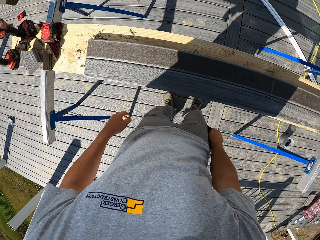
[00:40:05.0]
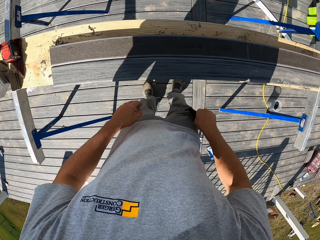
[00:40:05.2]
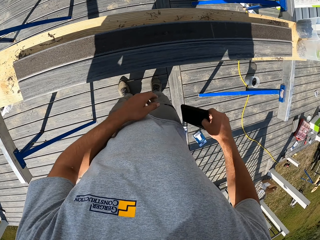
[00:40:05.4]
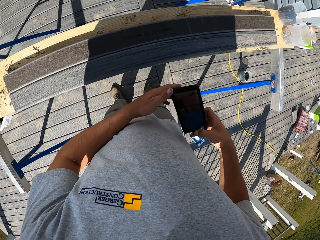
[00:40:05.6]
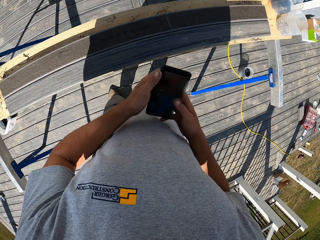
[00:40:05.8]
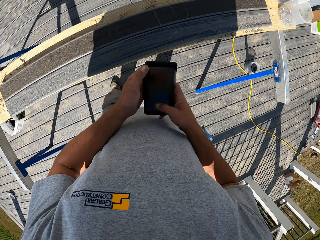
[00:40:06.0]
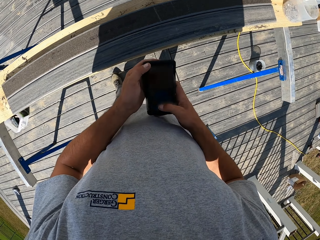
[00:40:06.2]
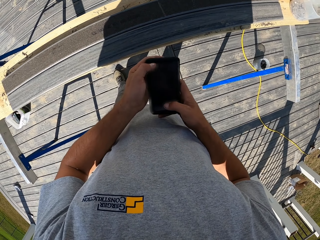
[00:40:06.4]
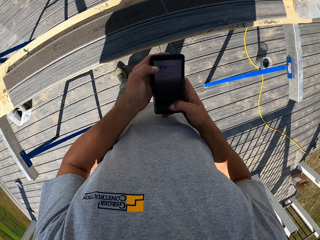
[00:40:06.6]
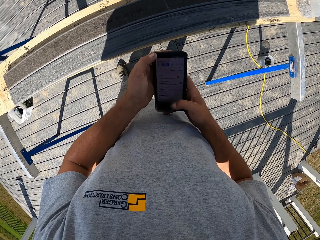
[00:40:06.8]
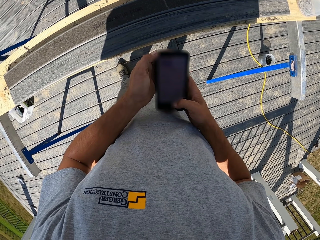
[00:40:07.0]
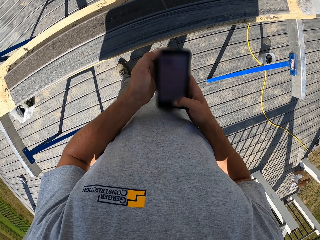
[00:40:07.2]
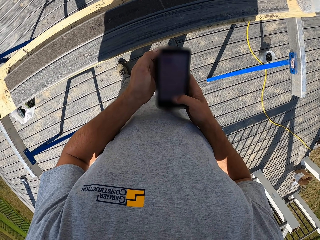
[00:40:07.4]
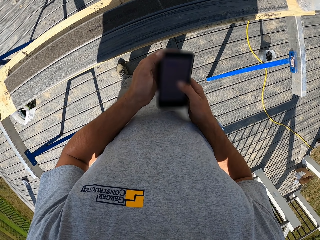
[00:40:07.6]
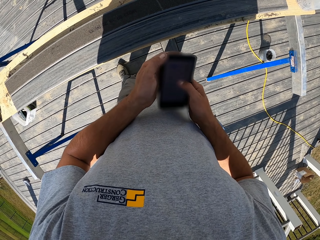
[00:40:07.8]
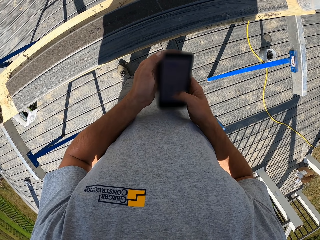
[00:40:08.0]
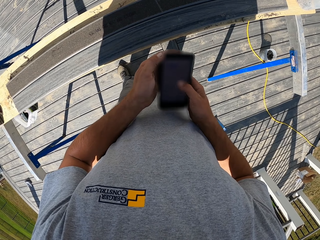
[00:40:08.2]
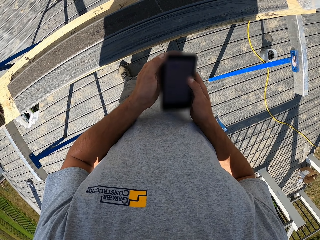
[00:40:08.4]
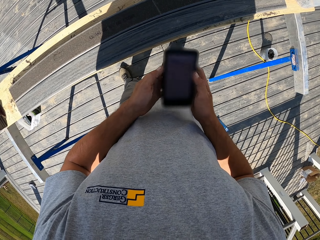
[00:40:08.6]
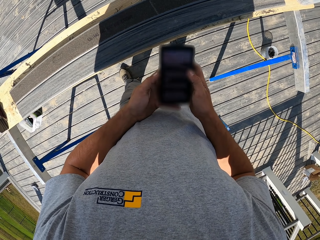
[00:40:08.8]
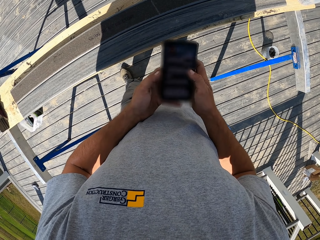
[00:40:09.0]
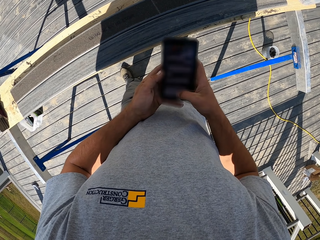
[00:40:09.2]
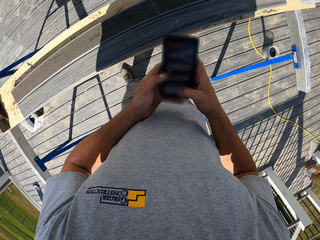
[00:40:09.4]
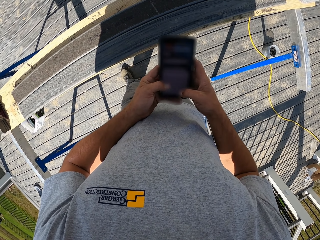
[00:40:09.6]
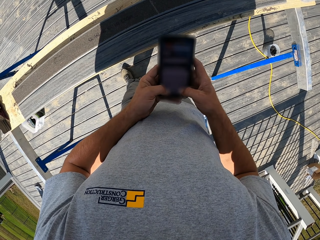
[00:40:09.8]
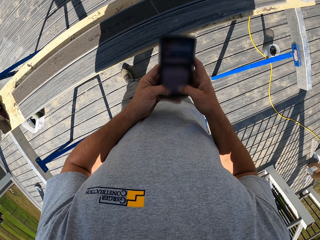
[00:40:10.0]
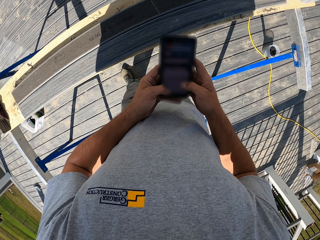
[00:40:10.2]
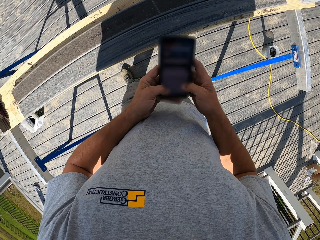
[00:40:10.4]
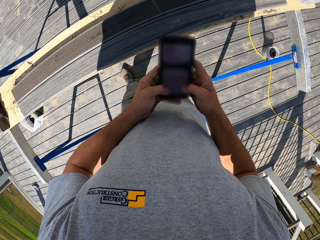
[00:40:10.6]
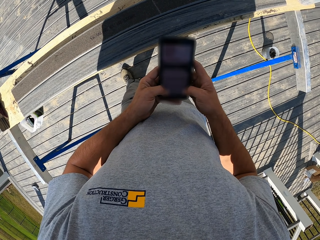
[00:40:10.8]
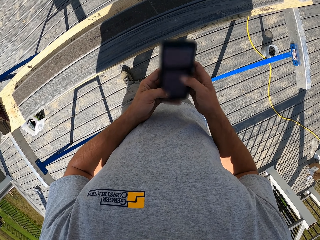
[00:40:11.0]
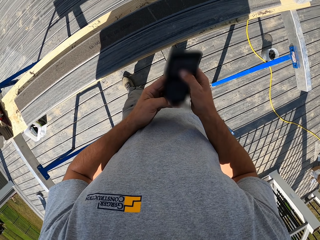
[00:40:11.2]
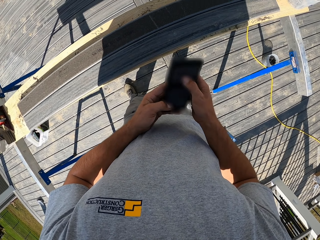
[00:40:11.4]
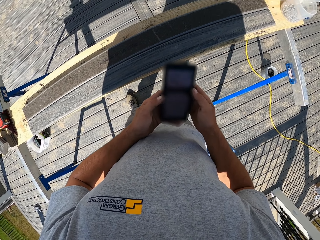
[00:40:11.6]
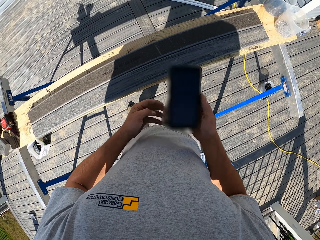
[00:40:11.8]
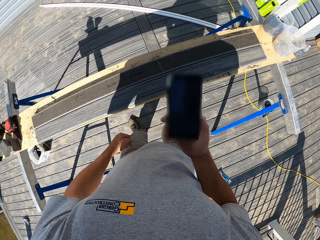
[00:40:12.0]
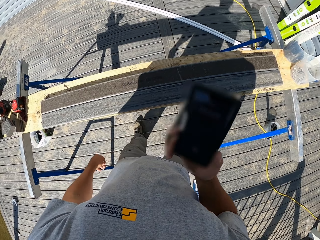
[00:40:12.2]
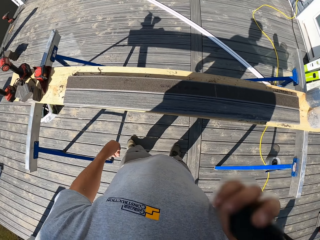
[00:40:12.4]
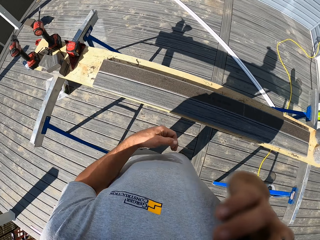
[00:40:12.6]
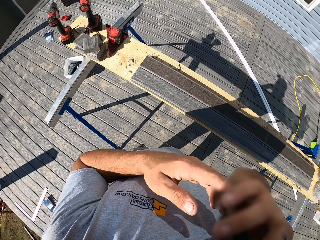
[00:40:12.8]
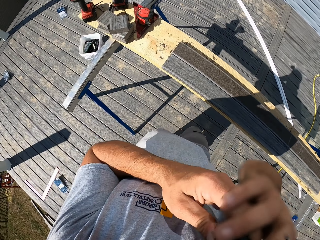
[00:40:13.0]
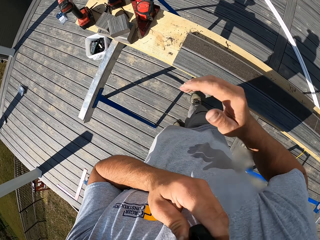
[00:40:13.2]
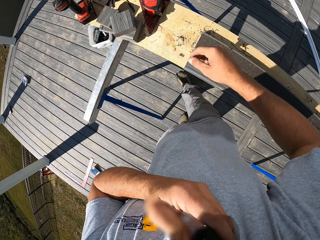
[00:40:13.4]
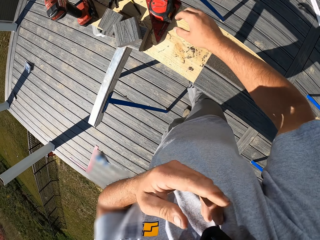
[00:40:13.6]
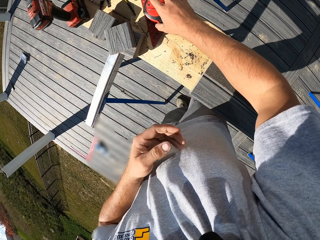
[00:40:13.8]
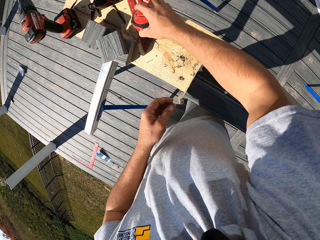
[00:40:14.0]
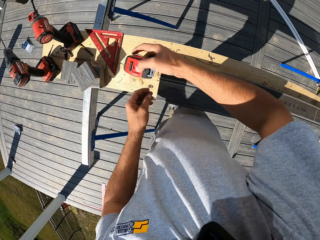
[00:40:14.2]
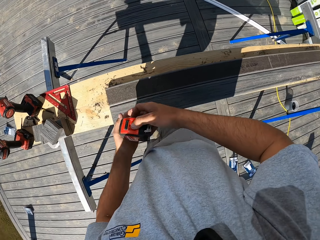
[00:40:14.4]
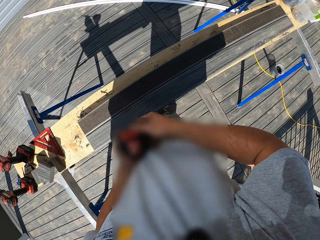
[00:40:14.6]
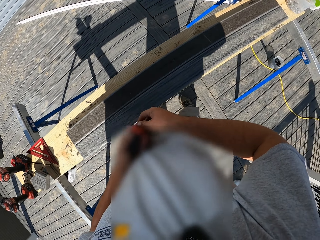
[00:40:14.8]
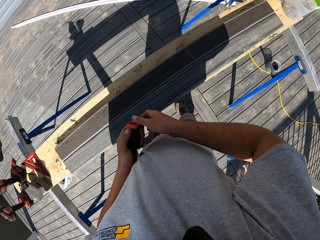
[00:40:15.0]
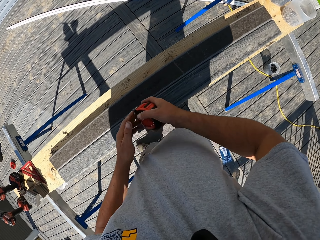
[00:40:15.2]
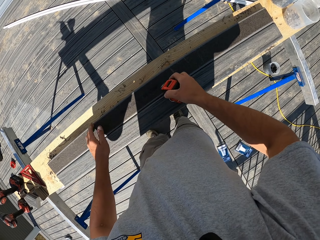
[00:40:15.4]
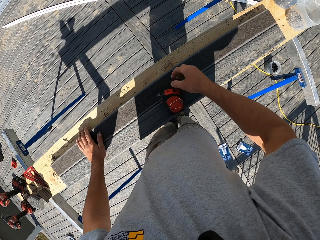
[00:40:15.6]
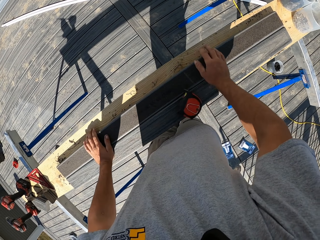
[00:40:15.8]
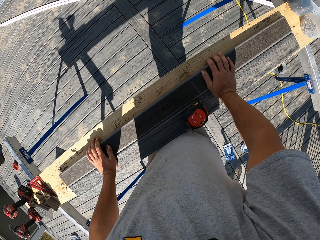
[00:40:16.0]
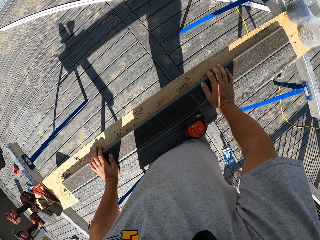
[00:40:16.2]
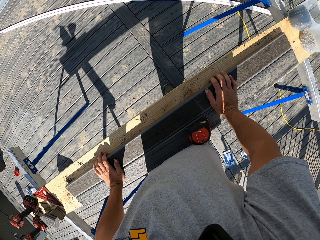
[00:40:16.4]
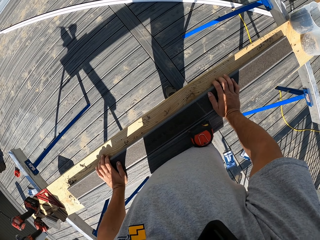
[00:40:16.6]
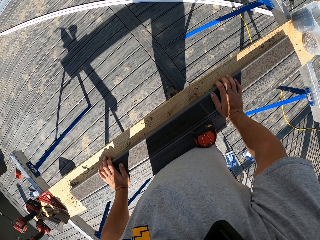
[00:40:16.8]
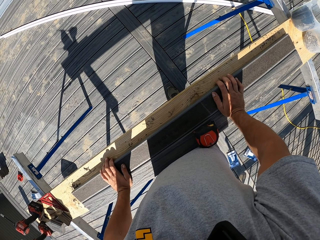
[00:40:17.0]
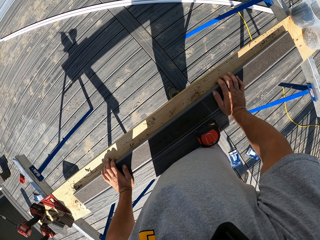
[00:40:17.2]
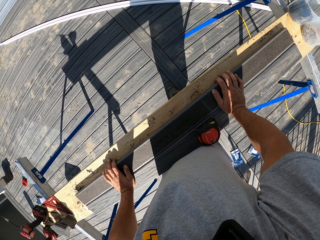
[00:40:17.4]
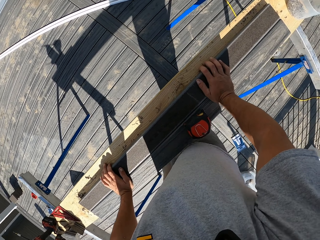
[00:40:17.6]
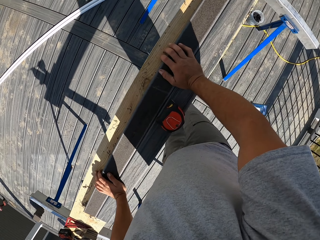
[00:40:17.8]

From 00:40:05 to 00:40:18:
The camera wearer takes out the phone from the pocket. They use the phone with both hands. They call. They hold the phone on the ear with the left hand. They pick the steel masking tape, hold the steel masking tape with both hands, drop the steel masking tape on the wood and lean on the wood with both hands.

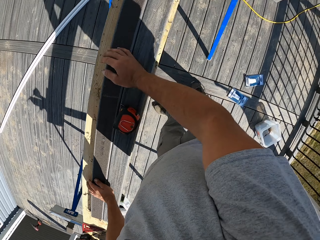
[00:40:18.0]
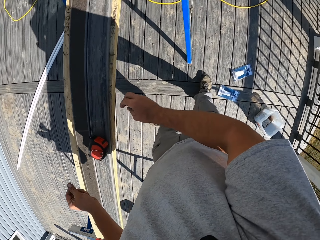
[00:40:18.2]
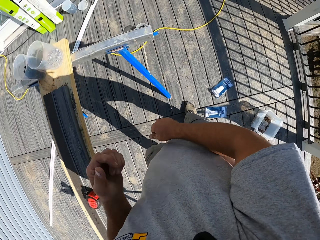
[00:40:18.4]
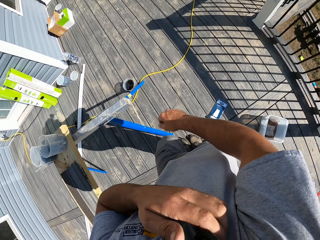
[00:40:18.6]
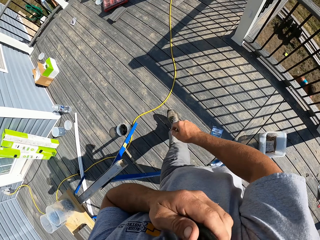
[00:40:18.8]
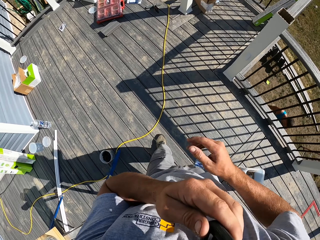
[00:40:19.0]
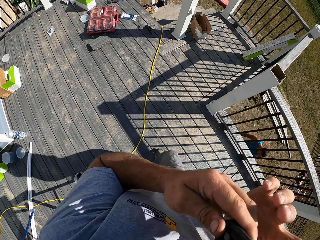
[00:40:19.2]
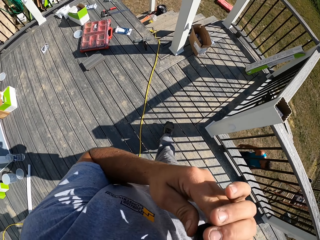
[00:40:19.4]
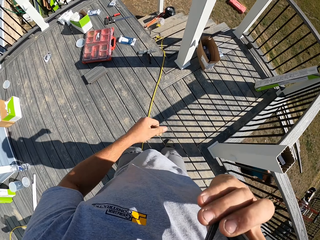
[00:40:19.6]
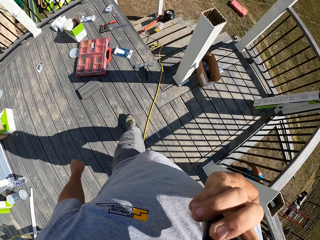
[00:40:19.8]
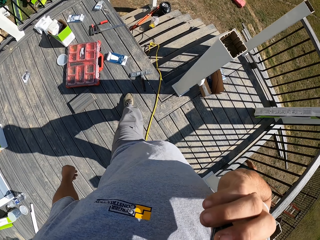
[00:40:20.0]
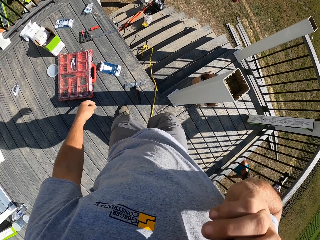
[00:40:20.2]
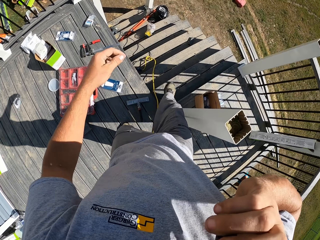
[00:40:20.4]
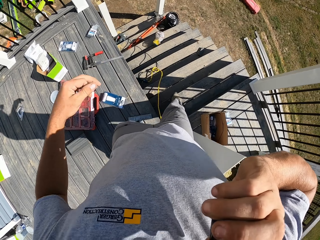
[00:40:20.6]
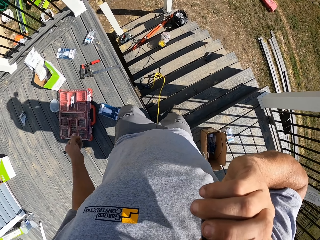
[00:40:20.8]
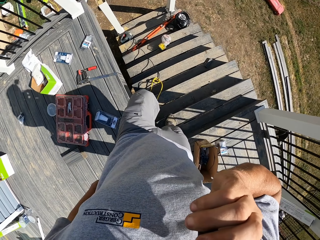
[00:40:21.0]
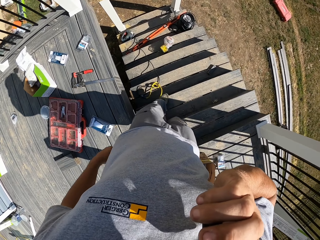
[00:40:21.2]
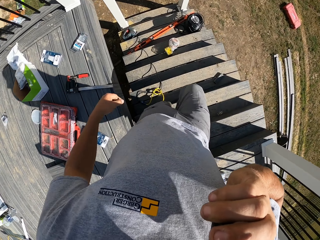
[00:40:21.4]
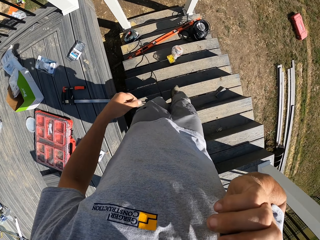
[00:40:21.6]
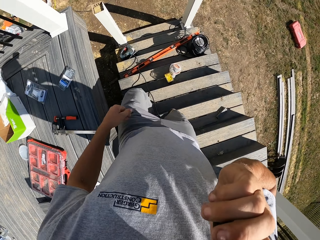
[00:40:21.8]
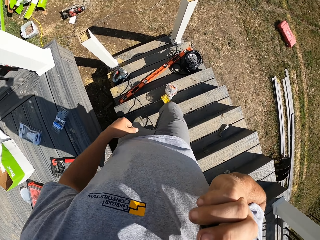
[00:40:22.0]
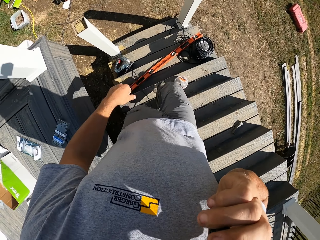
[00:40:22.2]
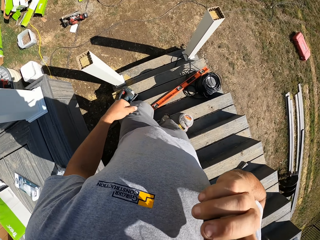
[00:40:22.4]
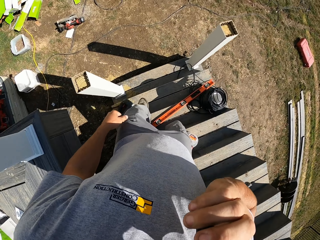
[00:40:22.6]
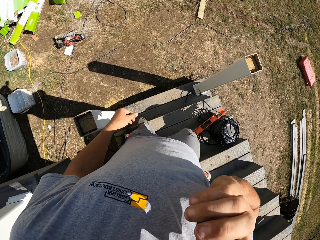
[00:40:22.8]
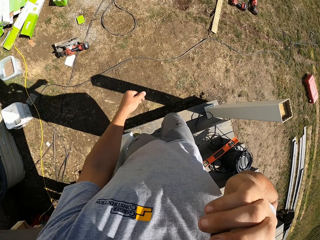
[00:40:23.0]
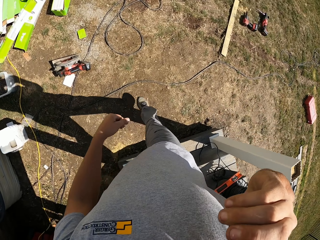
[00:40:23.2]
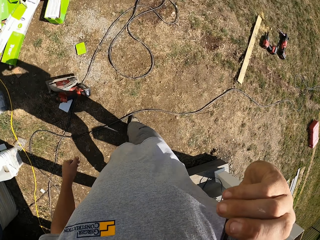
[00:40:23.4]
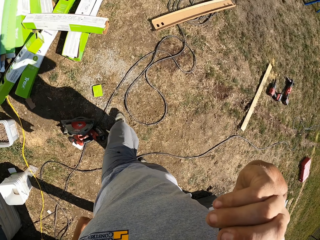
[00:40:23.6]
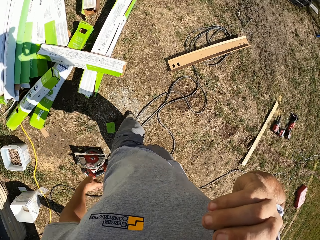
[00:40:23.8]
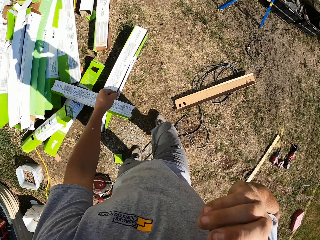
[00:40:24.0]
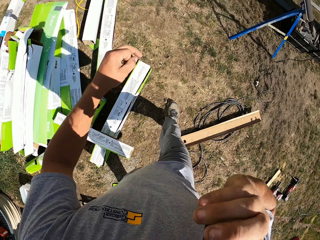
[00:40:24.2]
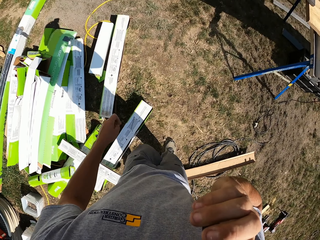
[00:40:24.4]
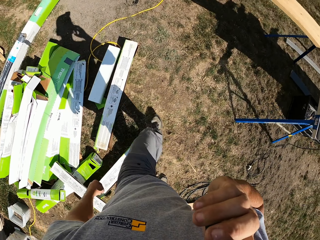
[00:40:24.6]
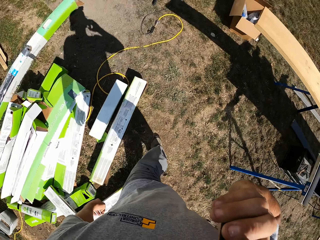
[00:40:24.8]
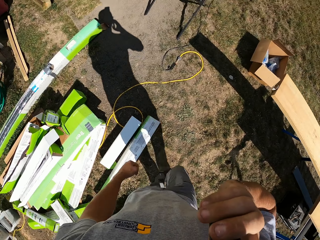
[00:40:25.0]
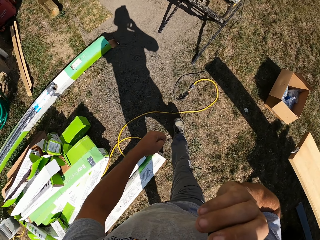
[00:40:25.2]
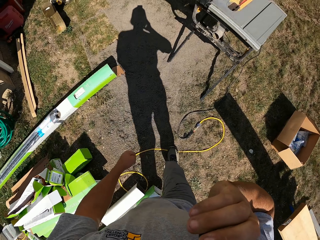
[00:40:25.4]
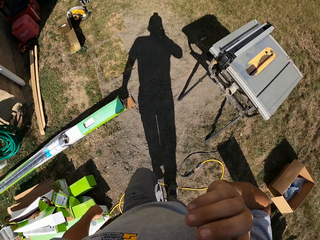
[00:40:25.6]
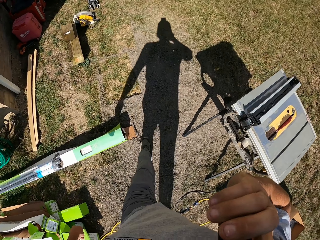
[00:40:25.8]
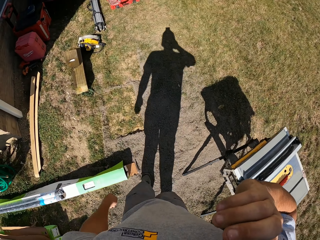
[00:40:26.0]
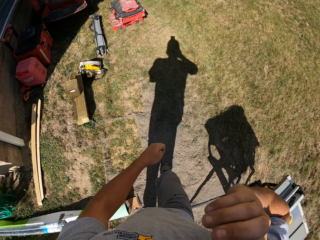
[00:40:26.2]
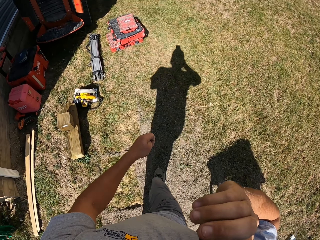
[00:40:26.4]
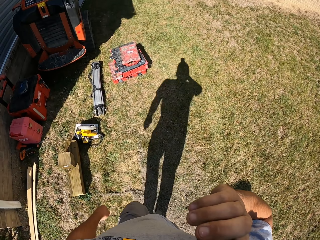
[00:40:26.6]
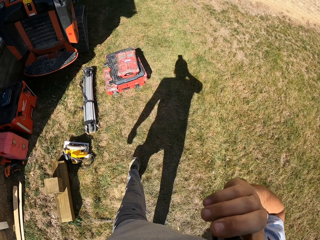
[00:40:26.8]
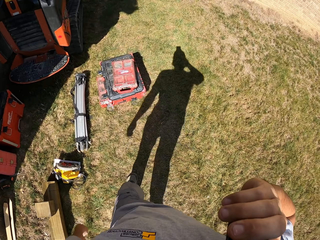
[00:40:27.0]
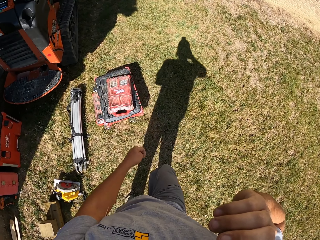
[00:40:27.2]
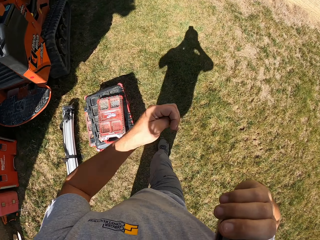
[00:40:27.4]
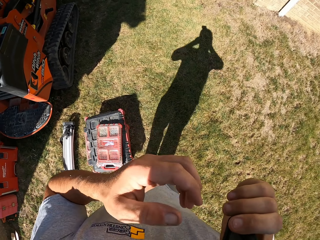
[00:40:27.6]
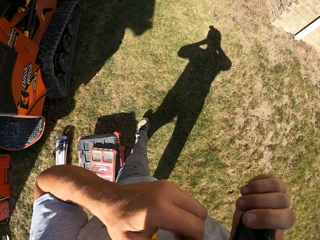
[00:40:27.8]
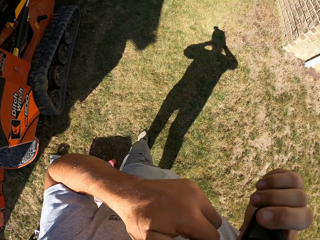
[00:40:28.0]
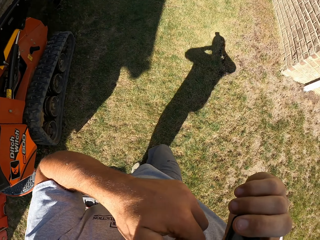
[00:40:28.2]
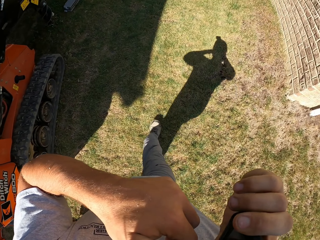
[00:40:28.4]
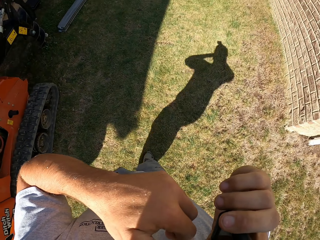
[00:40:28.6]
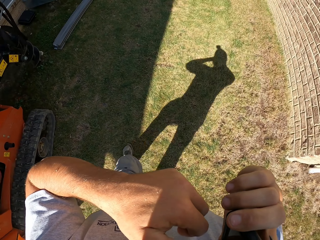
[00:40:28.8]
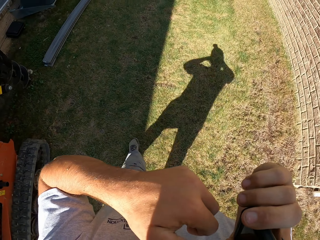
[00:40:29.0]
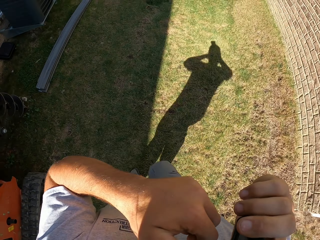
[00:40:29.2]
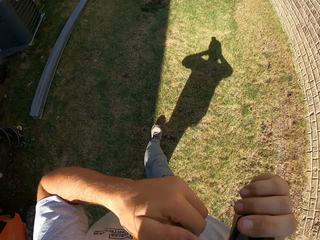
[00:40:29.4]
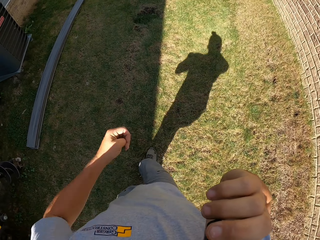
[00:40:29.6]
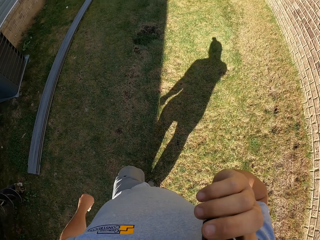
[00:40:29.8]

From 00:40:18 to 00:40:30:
The camera wearer holds the phone on the ear with the left hand. They hold the phone on the ear with the right hand. They walk down the stairs. They speak on the phone while walking. They walk towards the truck. They touch the face.
